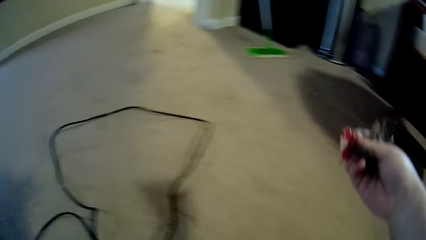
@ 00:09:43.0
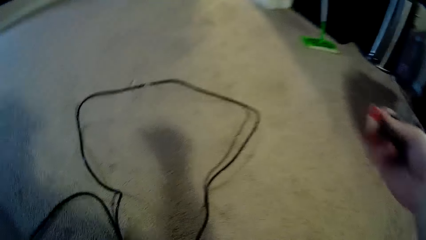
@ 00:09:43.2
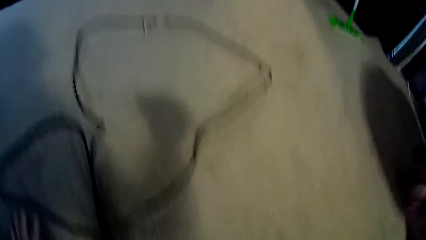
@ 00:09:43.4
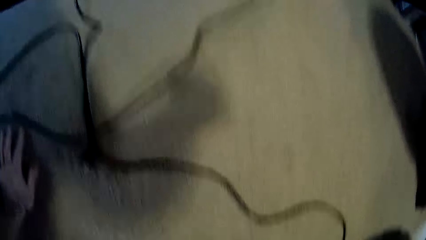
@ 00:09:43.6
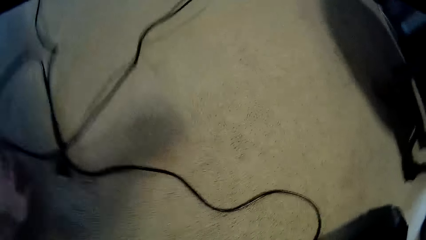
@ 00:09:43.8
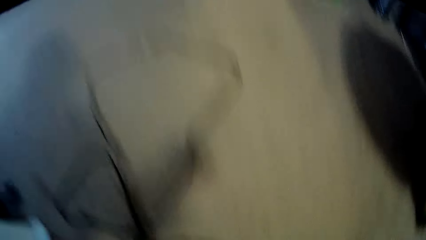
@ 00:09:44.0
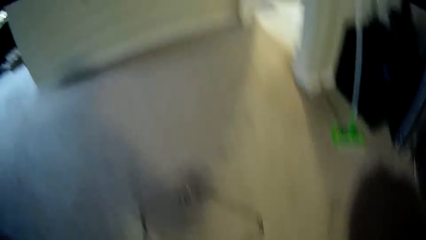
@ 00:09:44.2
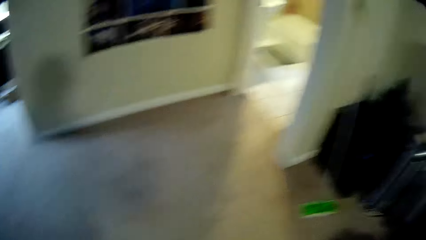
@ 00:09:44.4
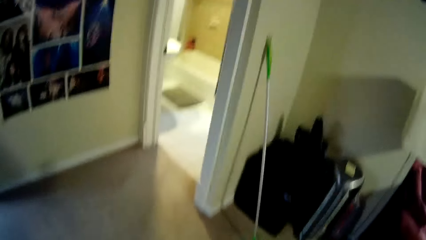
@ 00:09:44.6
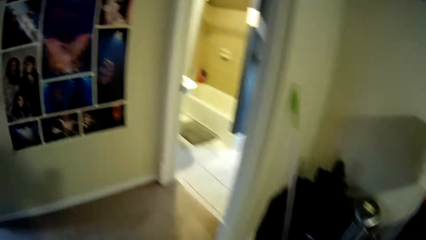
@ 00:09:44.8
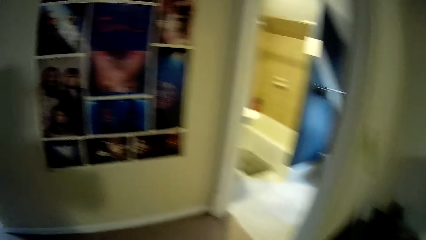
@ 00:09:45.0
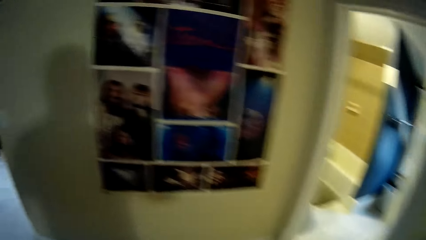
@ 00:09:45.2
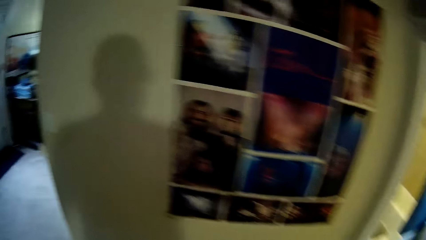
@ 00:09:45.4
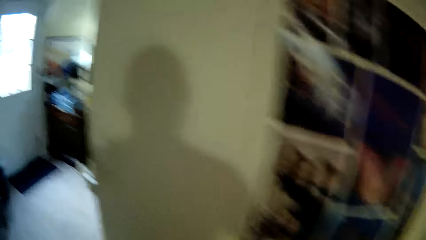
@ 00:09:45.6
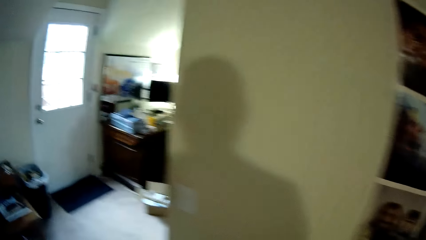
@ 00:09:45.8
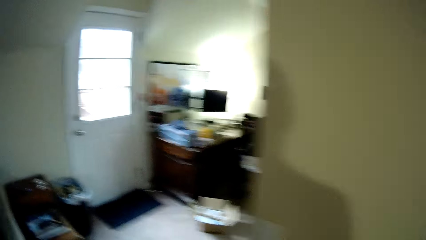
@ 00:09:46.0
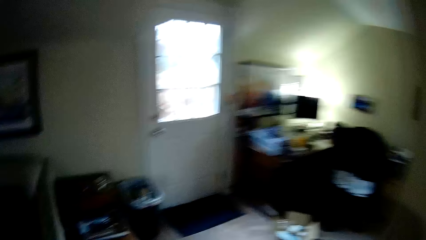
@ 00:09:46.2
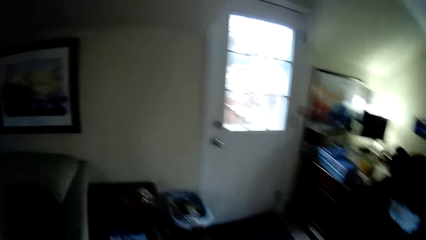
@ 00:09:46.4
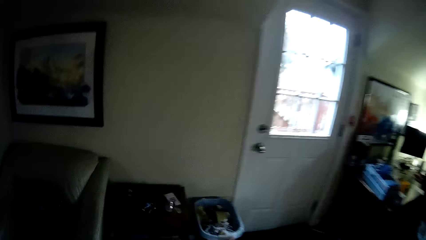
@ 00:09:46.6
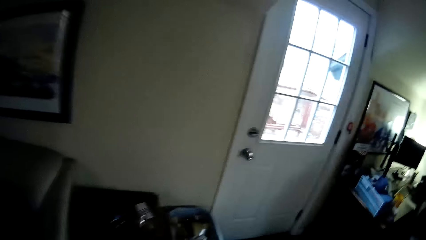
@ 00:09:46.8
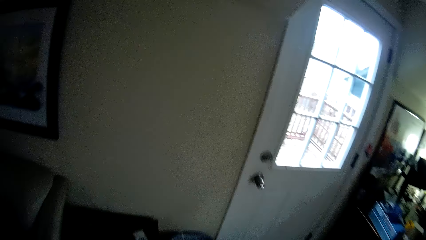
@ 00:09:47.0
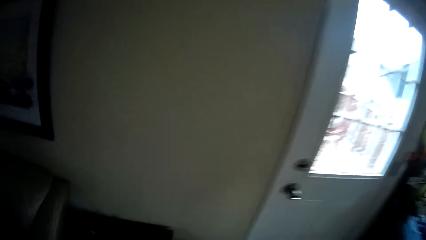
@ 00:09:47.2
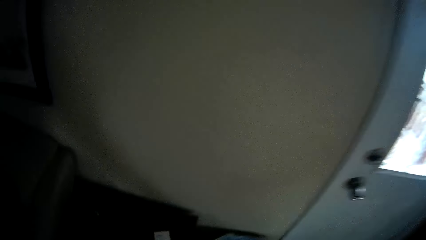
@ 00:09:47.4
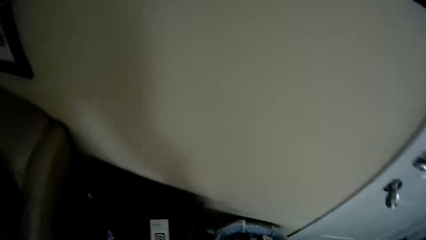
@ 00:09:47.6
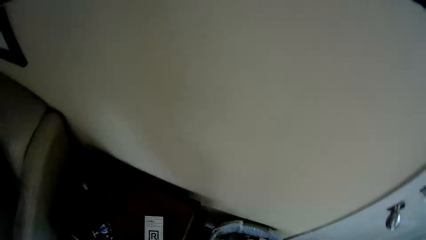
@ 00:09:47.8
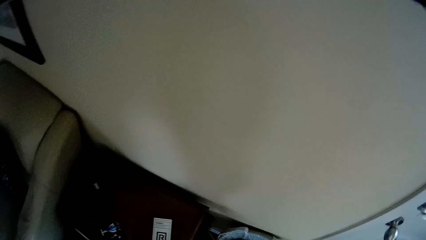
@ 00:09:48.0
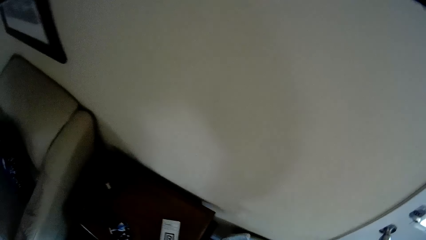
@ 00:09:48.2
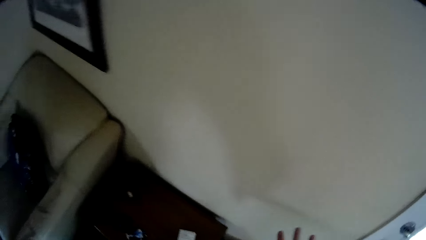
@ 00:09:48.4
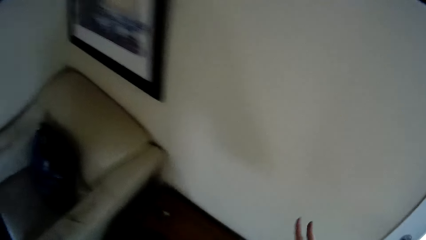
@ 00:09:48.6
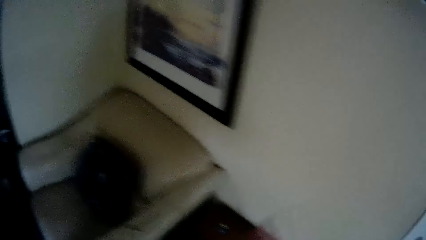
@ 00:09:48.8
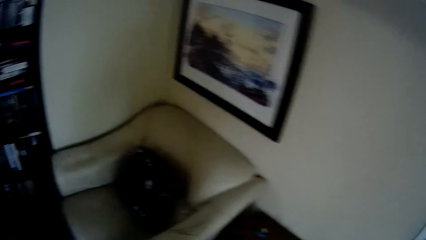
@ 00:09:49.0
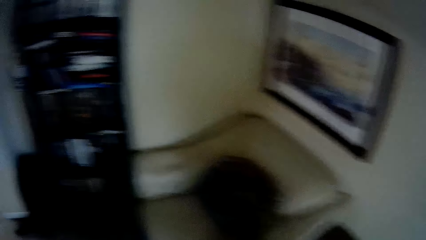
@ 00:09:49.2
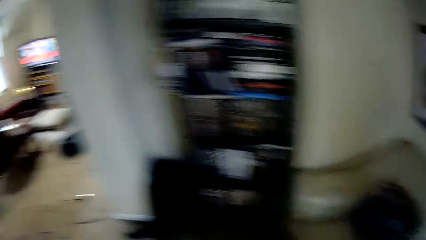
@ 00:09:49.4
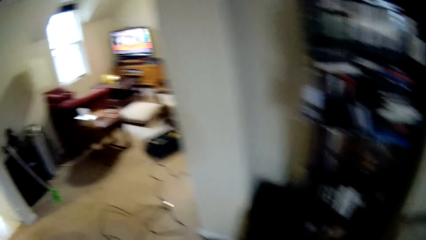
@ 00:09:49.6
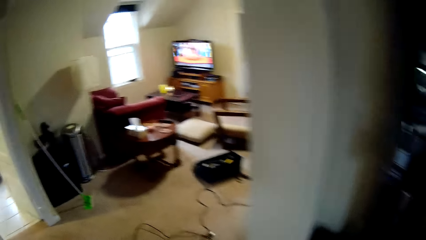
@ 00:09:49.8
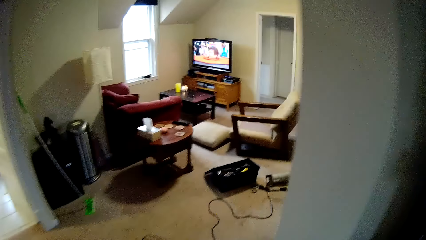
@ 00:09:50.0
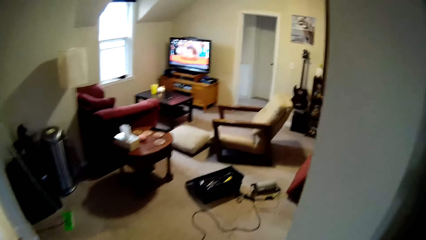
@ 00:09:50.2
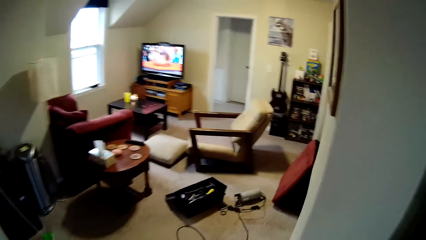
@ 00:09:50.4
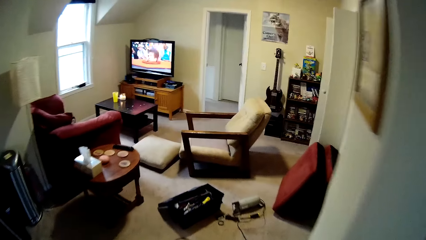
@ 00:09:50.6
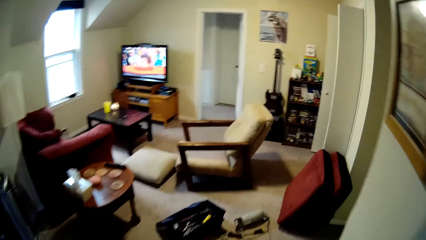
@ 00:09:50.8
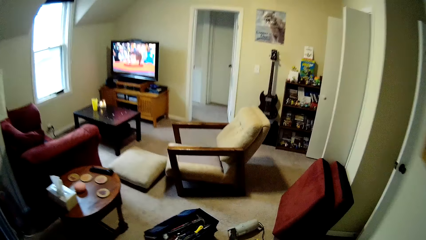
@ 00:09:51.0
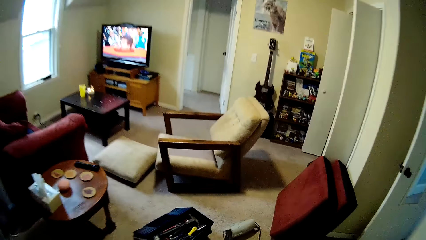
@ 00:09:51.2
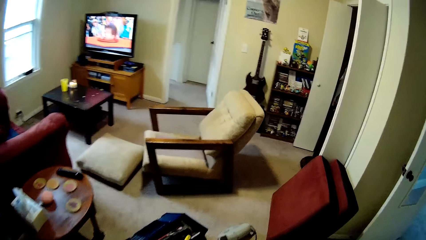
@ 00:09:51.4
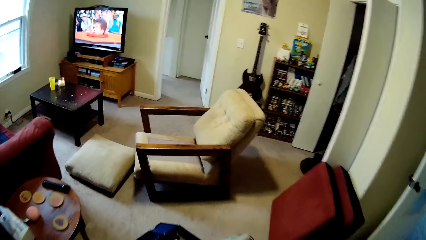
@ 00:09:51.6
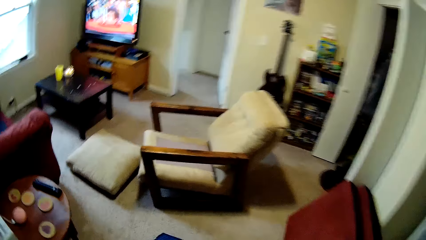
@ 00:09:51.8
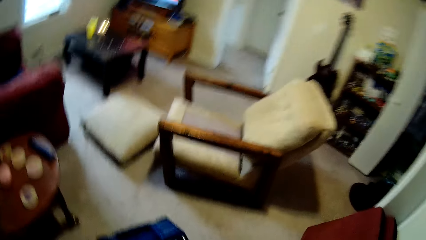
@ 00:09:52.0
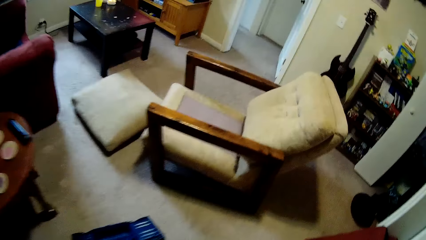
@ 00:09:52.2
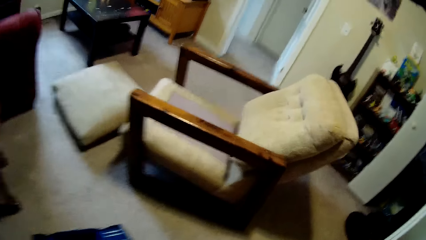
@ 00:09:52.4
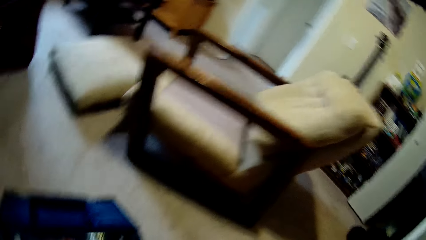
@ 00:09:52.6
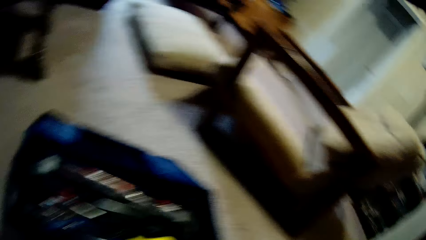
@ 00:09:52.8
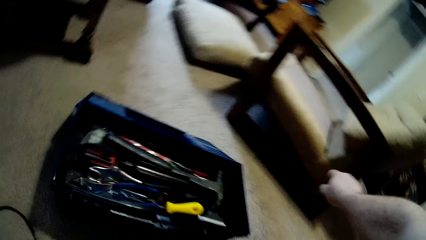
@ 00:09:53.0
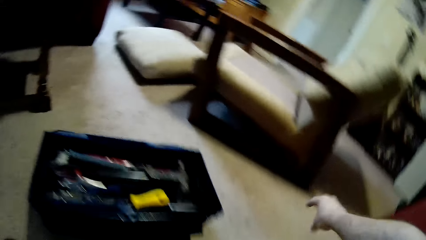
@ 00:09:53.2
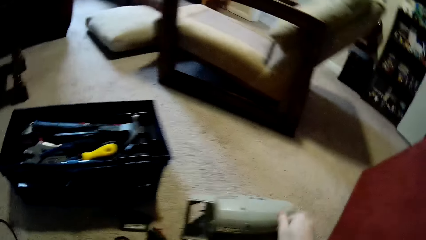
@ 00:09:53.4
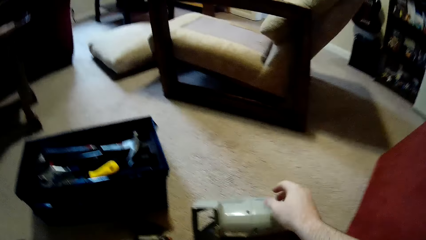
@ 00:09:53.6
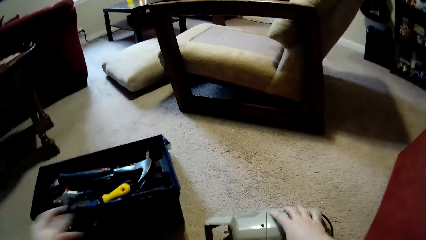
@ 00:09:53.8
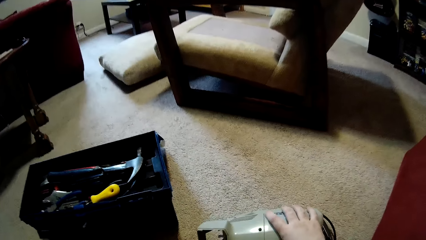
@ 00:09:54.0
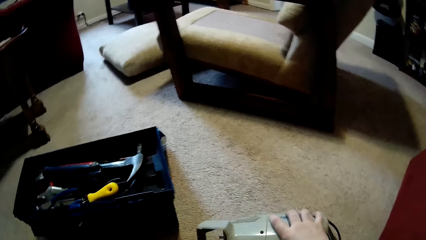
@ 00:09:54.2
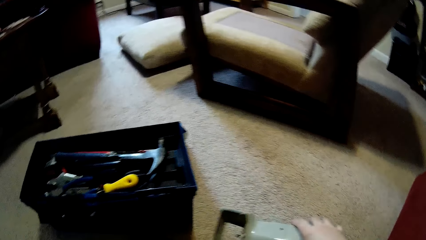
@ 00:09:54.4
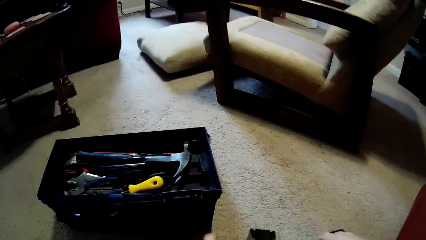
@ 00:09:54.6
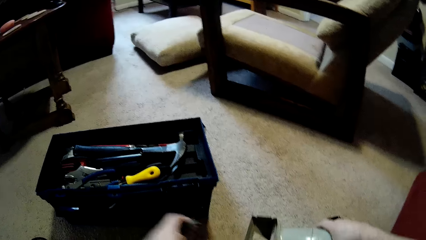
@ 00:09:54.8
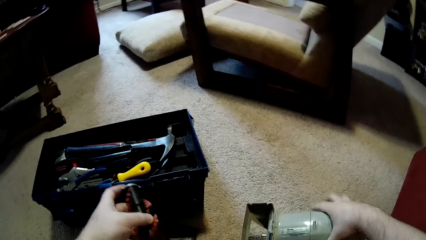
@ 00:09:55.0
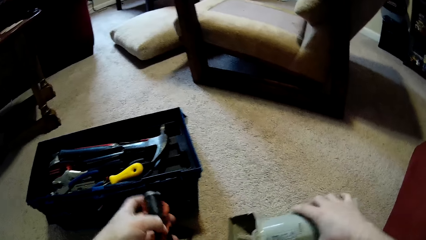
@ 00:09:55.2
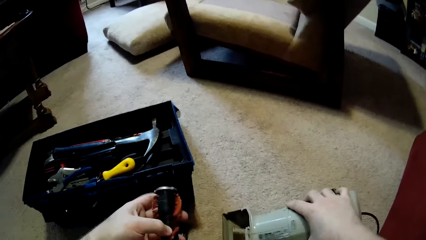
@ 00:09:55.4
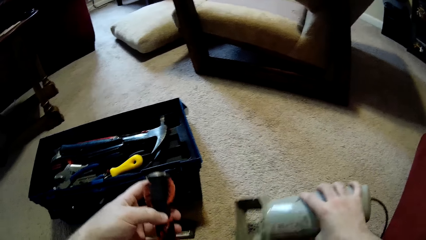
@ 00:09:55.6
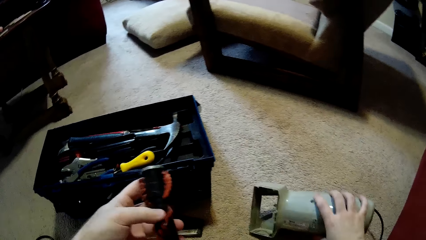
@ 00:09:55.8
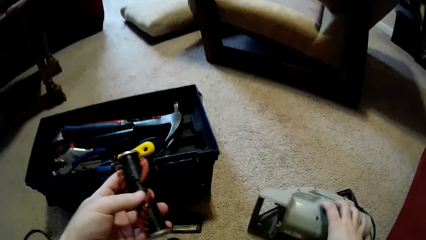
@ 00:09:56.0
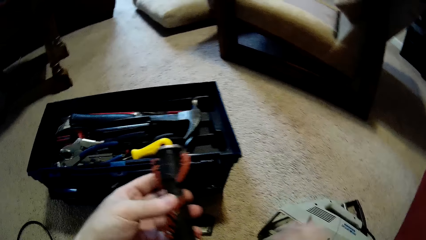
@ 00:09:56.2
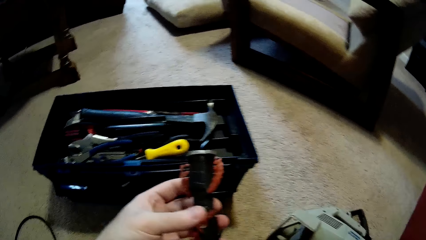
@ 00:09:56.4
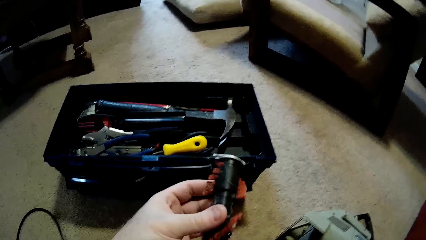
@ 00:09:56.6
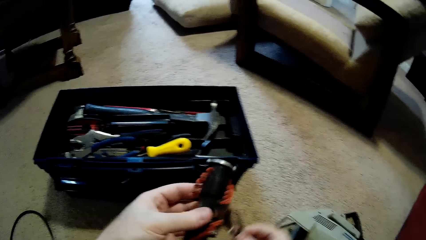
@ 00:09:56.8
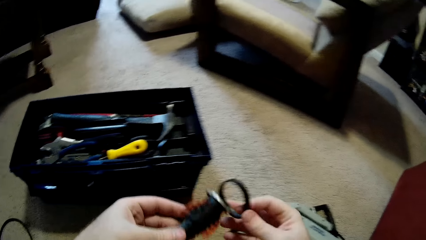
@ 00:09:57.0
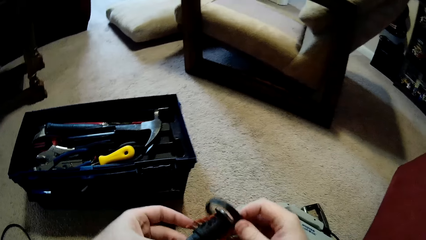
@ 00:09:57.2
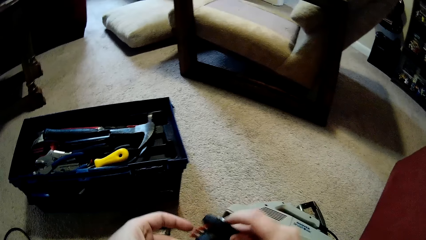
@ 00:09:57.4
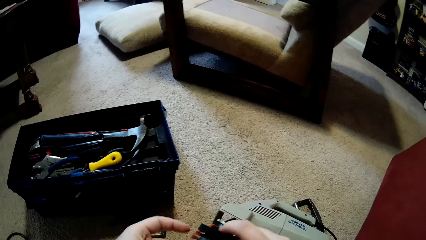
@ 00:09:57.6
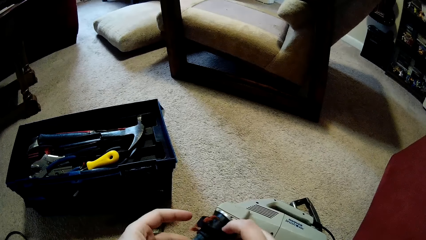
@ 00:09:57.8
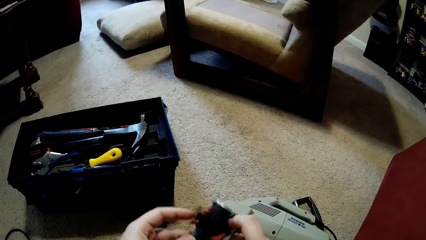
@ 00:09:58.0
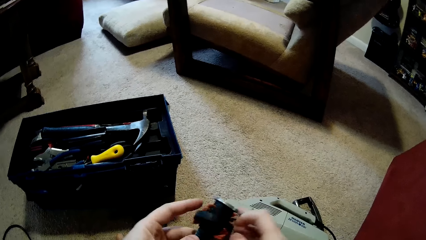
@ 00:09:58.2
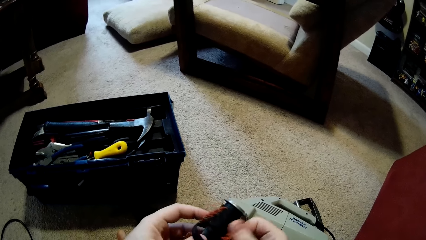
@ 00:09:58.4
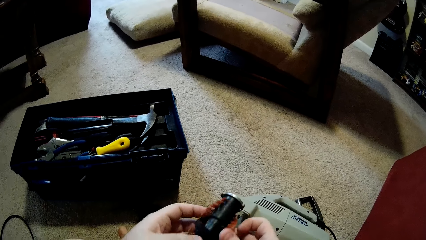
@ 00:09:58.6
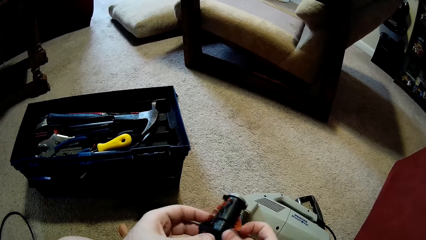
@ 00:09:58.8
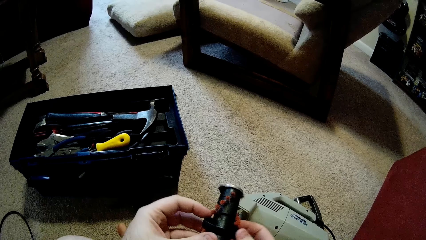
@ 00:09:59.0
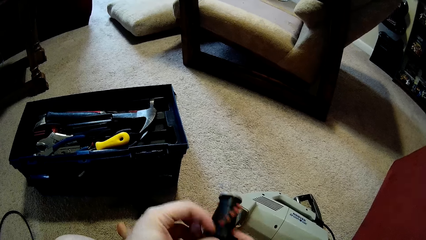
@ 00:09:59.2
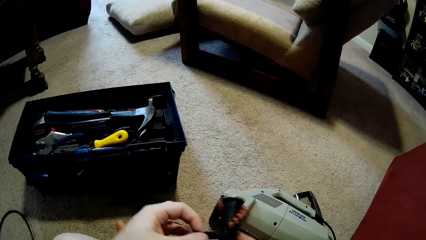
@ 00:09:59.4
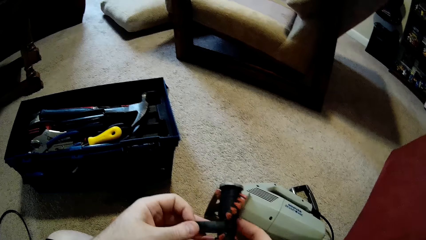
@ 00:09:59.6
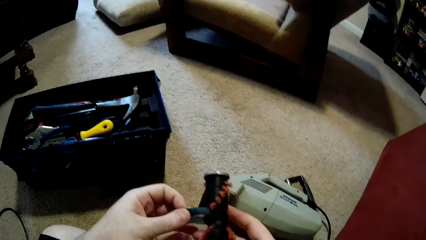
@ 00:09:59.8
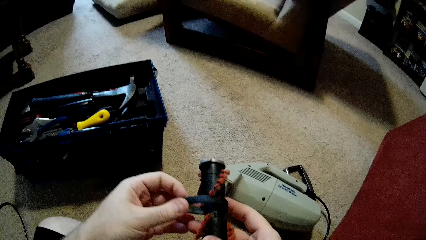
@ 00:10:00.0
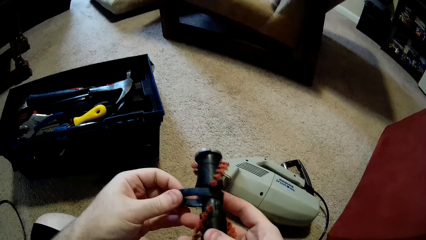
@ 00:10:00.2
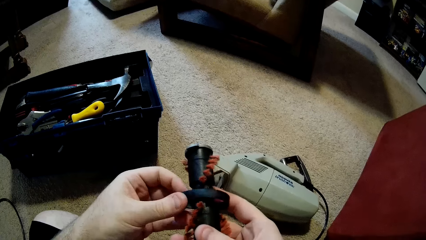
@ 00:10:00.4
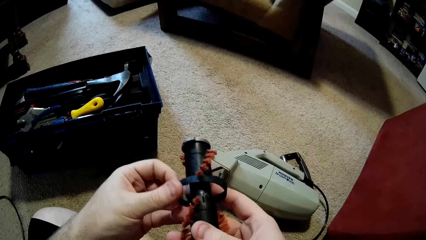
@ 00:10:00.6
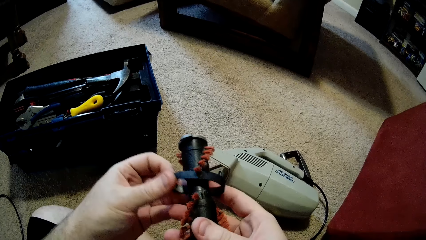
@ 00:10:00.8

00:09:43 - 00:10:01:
The camera wearer walks around. They move to another room. They pick up the cleaning tool. They fix the sofa cleaning machine.
